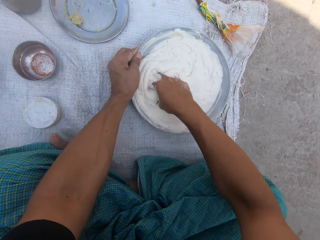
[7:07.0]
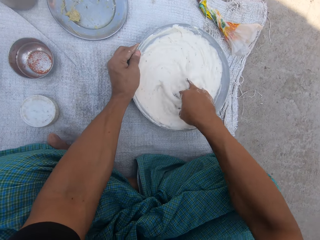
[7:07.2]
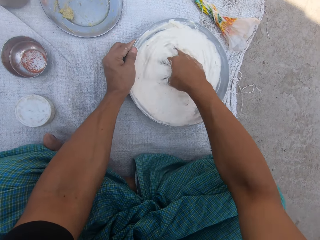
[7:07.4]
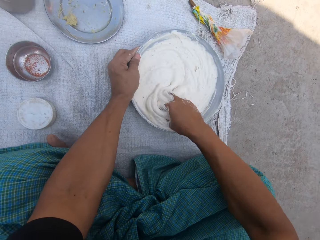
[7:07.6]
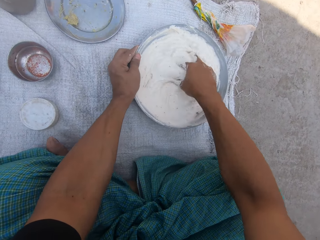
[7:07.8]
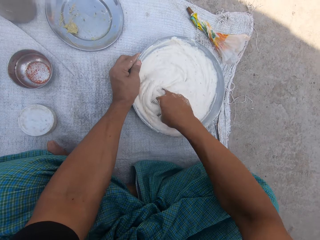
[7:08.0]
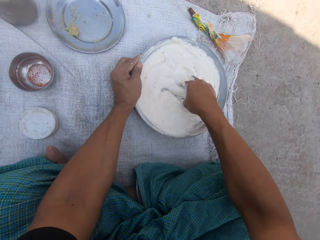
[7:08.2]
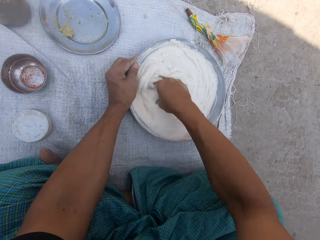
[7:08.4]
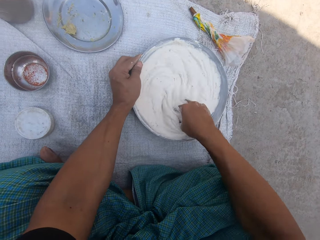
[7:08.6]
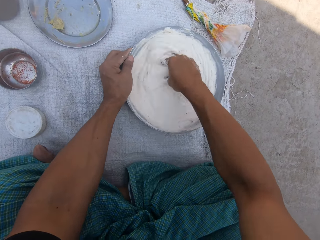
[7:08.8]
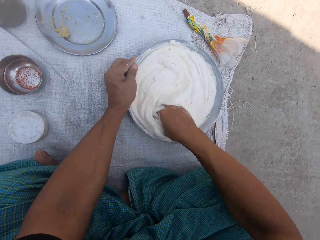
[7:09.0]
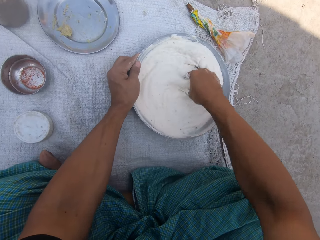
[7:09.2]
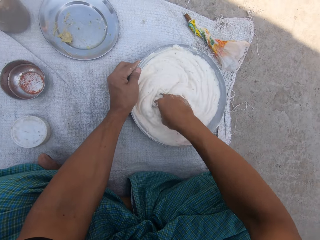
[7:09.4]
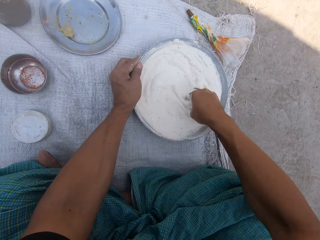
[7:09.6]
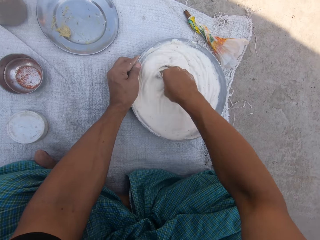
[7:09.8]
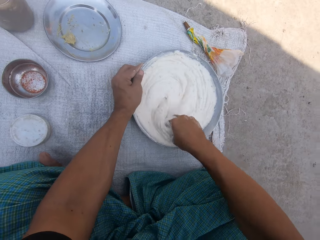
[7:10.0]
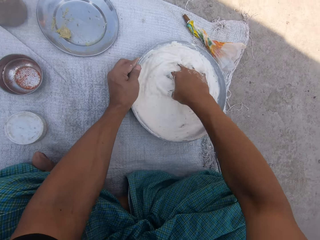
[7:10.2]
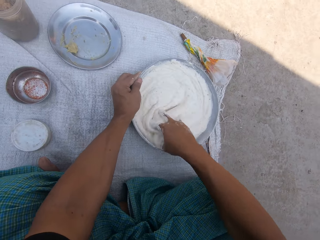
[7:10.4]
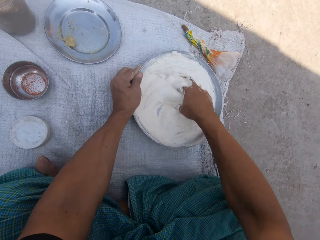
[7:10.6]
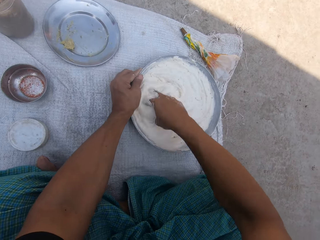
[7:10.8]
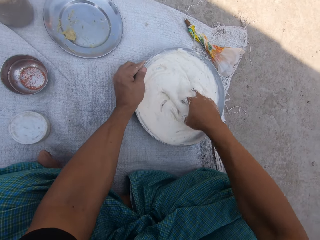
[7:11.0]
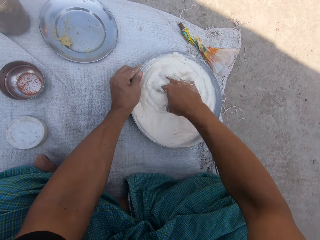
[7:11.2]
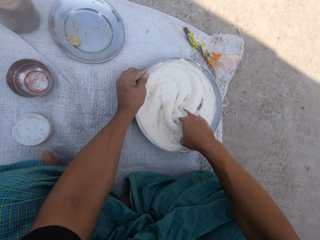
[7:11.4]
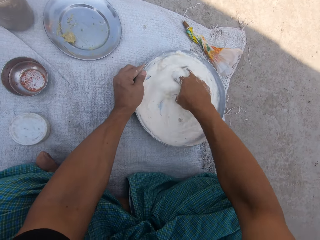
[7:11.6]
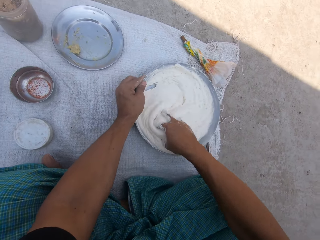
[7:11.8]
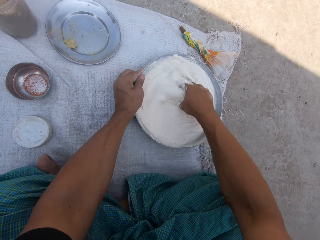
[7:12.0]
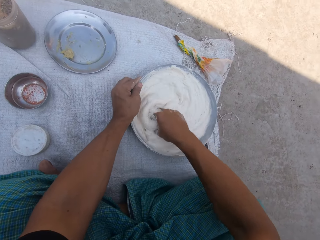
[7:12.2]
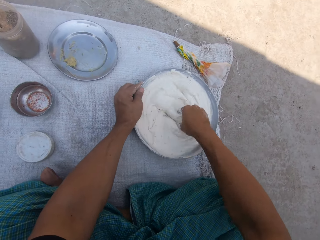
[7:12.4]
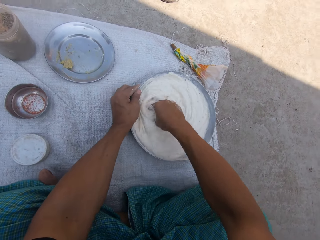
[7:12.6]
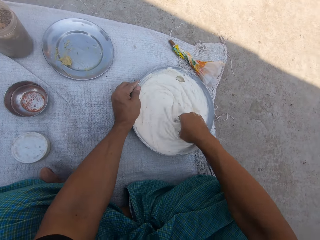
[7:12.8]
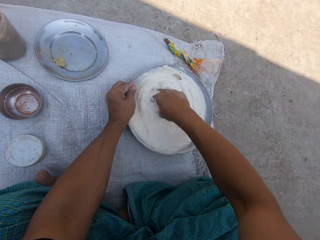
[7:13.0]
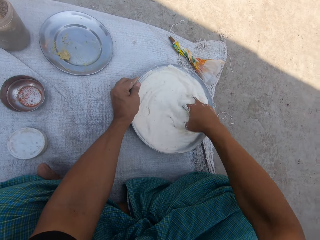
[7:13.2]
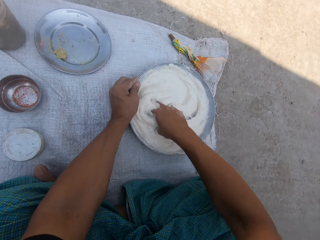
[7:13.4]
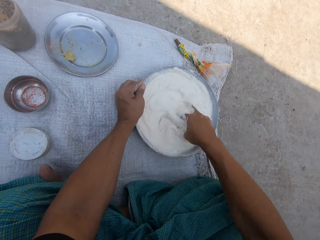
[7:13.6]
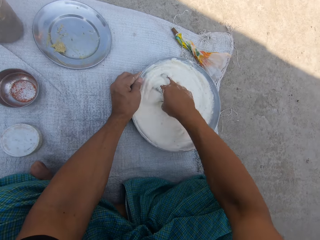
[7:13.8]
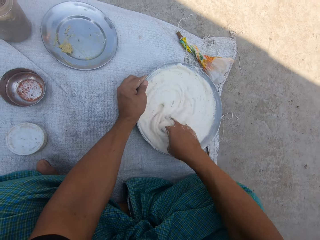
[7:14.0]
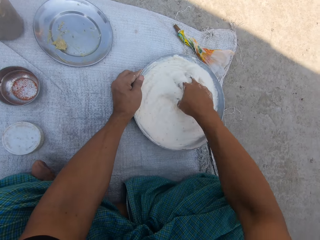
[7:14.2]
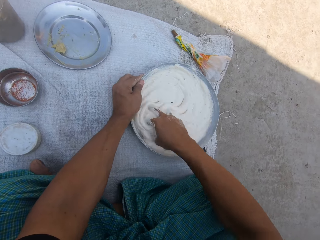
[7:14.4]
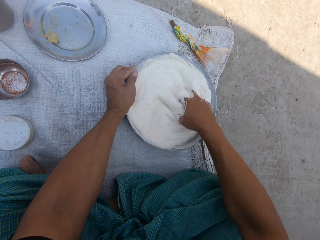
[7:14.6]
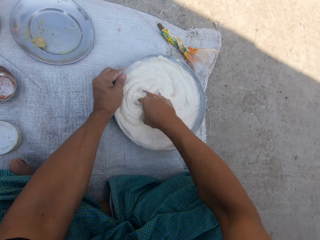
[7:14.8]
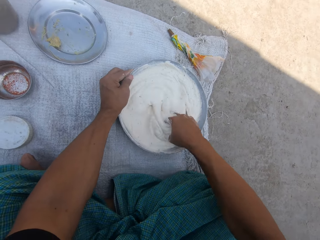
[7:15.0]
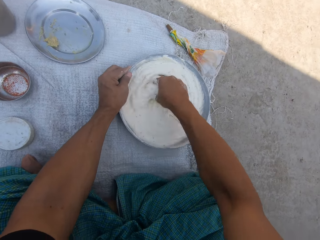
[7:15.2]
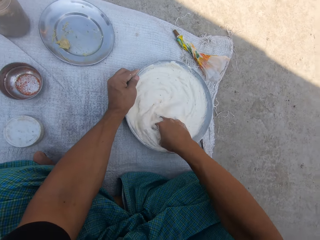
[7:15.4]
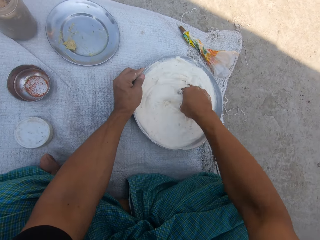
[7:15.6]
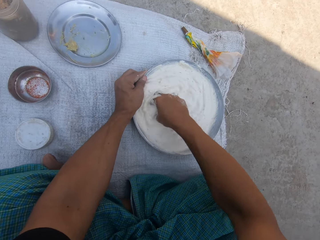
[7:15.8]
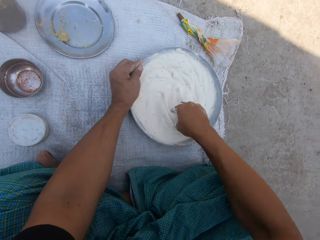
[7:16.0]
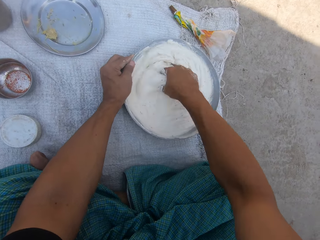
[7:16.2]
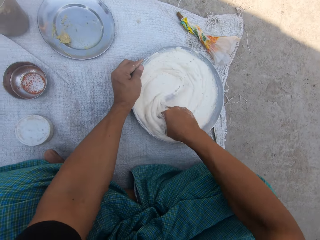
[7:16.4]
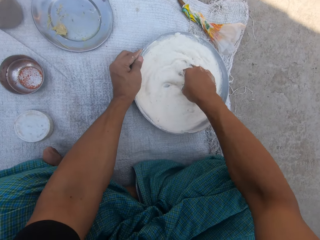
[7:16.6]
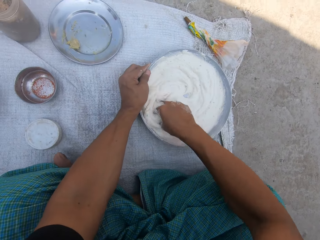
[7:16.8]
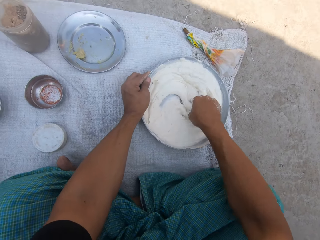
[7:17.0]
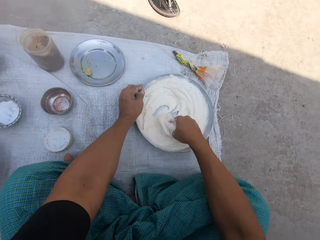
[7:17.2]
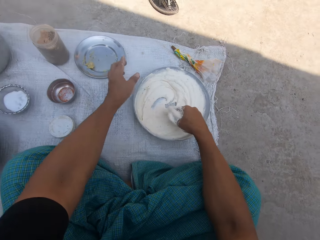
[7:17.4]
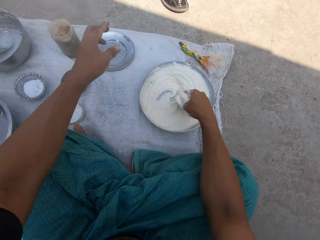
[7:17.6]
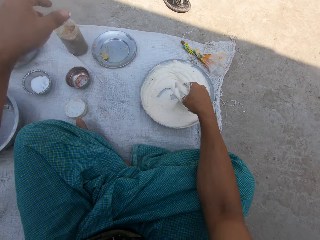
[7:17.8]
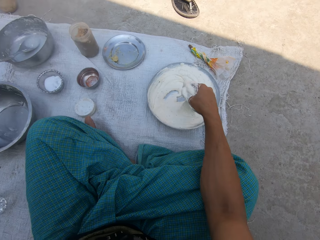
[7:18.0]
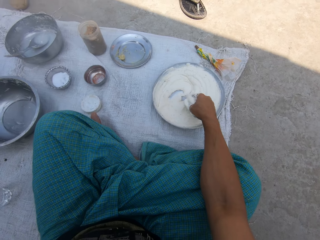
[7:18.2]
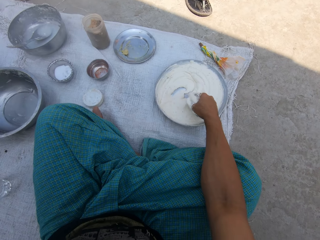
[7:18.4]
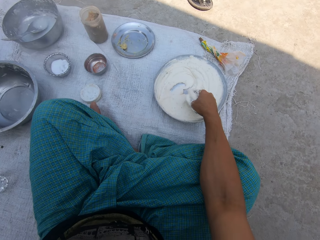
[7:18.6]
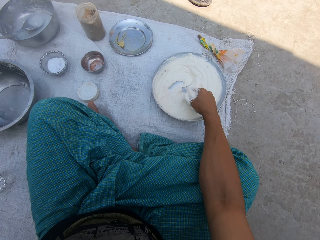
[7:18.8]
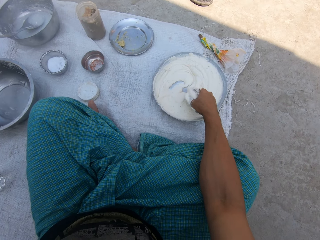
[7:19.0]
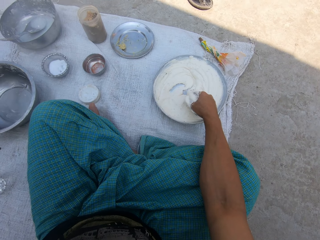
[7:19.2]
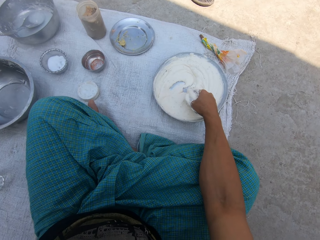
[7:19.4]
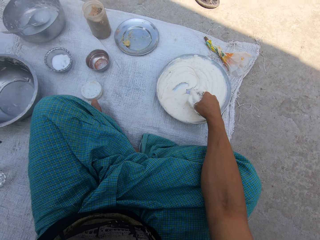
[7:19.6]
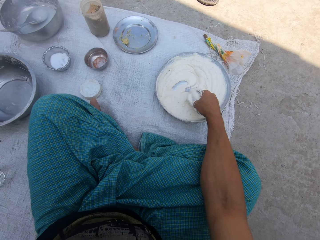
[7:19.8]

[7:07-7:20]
The camera wearer adjusts the camera. He raises his left hand.
